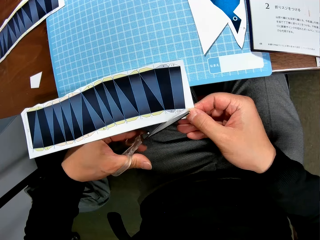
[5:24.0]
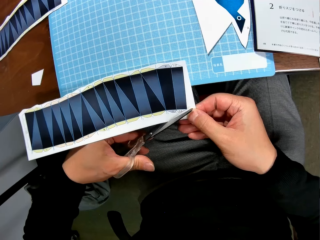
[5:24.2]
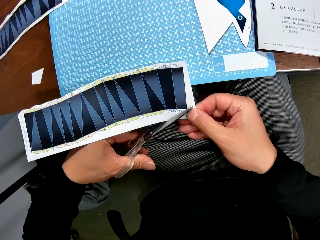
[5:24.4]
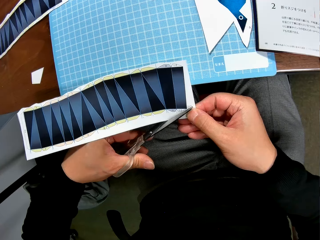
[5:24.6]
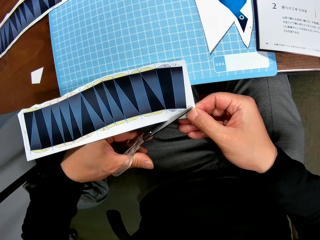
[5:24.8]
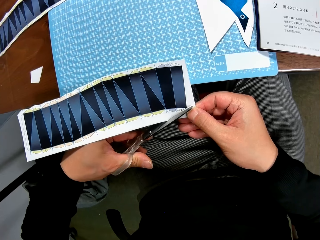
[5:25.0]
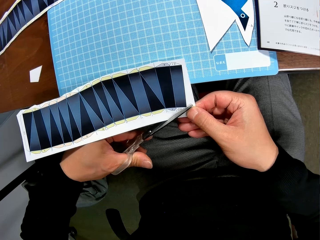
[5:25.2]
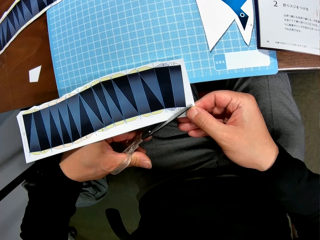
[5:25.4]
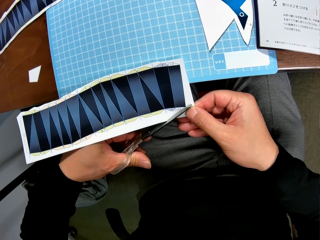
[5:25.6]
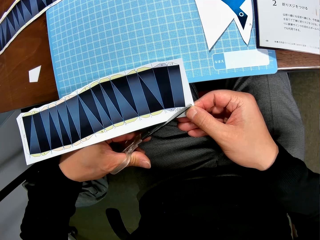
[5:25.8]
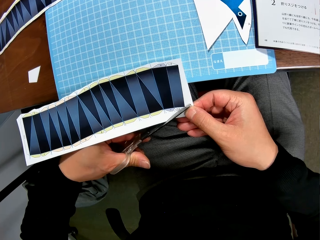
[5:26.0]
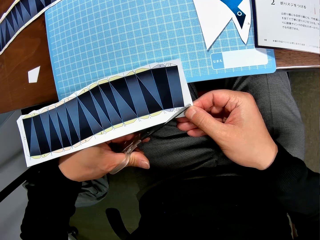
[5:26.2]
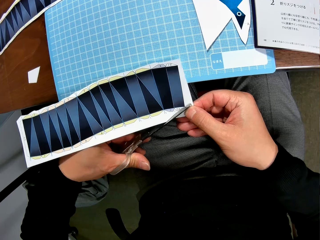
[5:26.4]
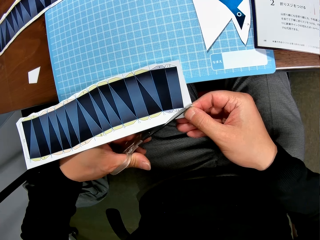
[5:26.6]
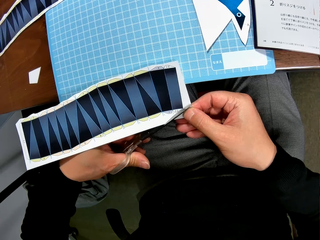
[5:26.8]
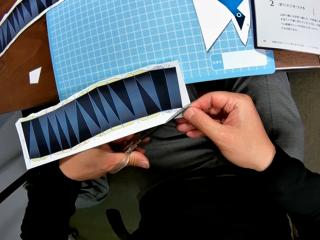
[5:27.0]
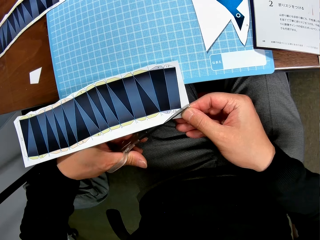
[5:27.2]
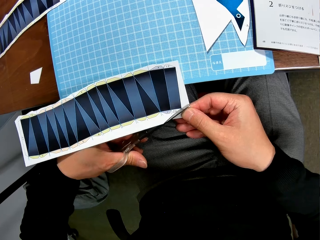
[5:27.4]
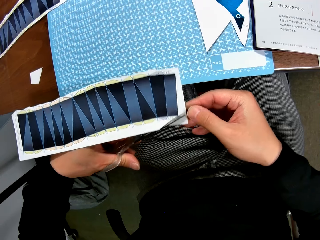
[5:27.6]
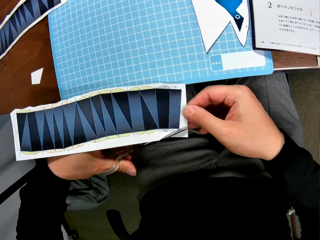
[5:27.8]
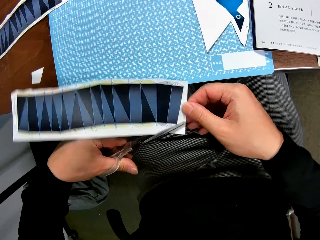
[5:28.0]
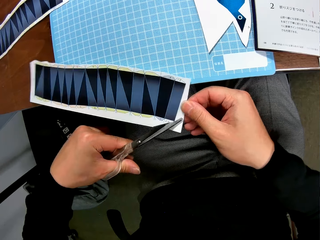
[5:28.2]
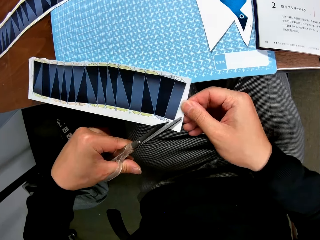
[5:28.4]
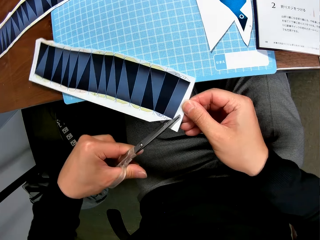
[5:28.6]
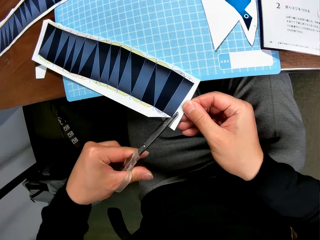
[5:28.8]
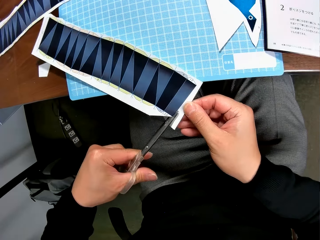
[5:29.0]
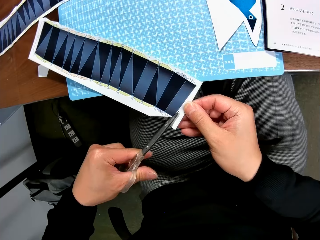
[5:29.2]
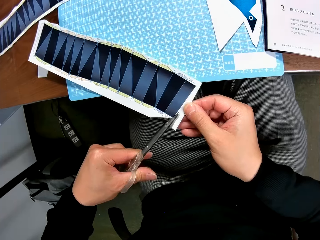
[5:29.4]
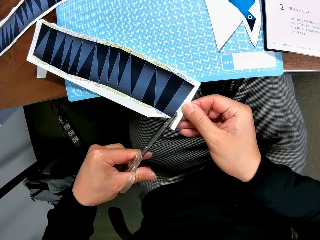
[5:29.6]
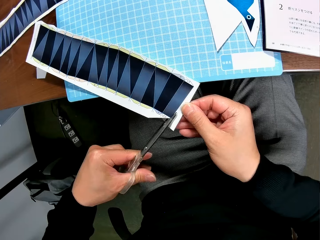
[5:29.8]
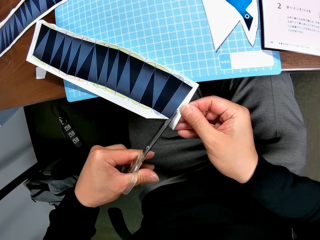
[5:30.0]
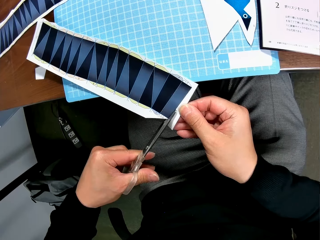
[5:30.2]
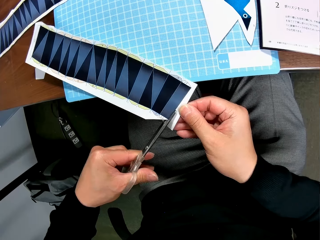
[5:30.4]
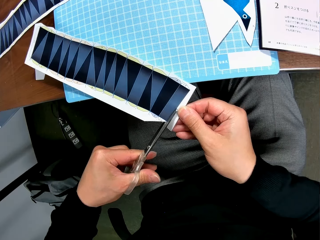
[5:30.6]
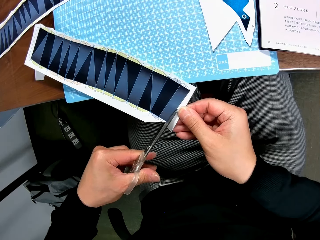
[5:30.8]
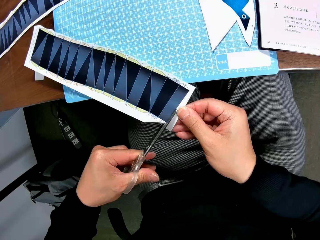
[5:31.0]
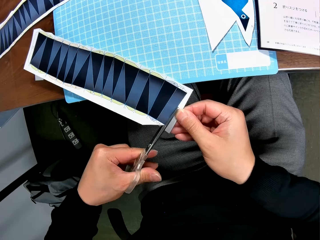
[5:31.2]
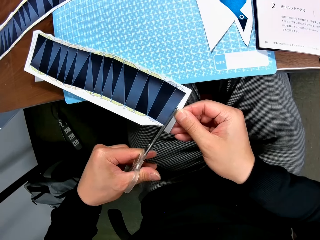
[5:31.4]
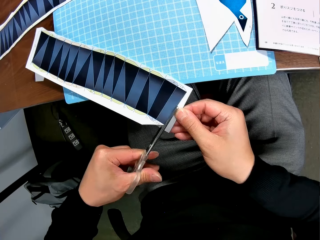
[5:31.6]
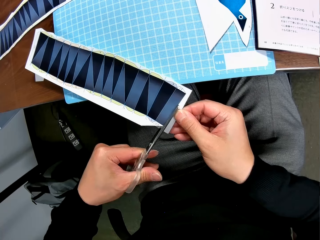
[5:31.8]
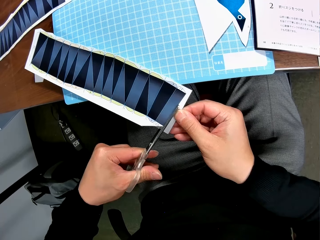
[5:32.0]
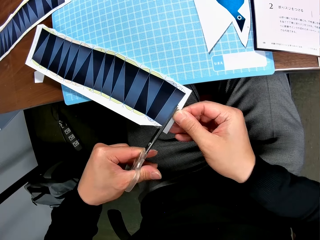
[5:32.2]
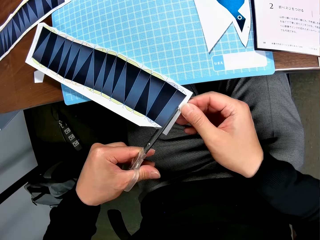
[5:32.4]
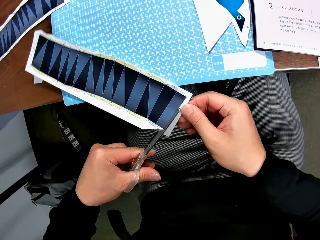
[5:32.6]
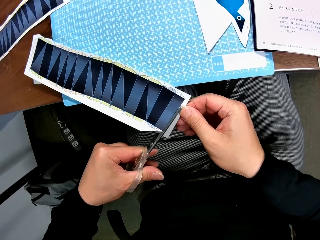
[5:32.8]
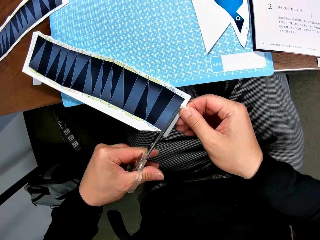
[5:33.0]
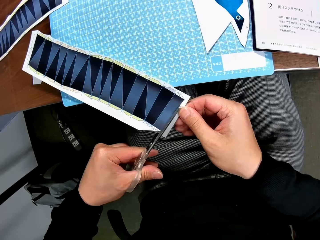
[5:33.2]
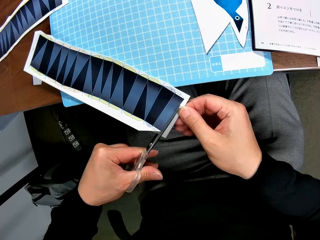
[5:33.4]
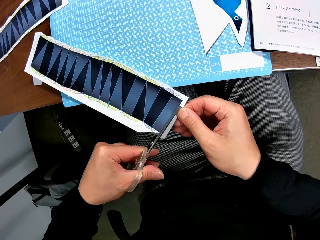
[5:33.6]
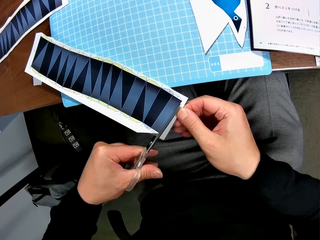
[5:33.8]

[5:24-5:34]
The camera wearer cuts the paper. They turn the paper. They cut the paper.

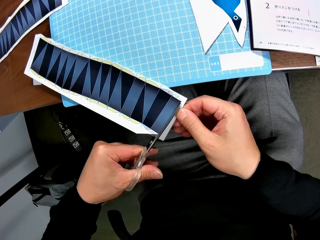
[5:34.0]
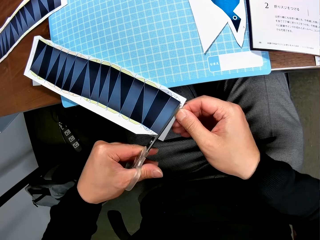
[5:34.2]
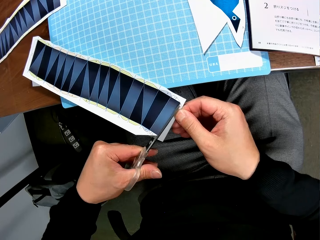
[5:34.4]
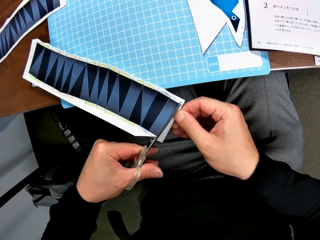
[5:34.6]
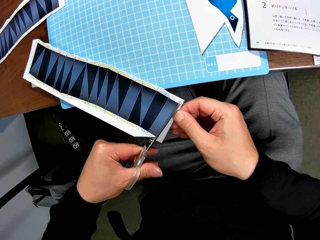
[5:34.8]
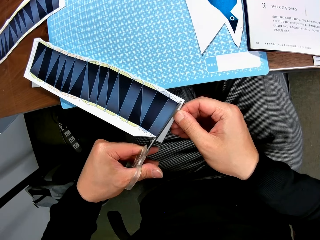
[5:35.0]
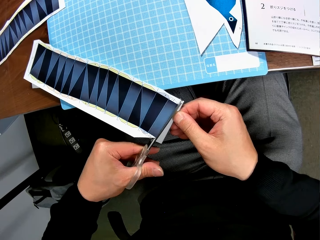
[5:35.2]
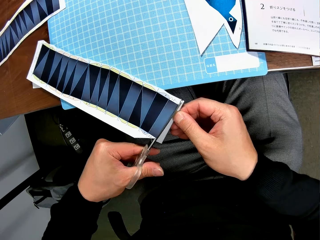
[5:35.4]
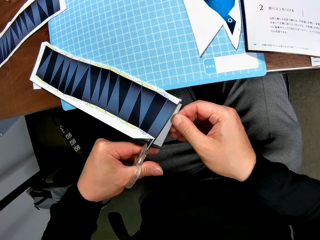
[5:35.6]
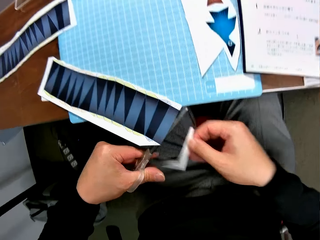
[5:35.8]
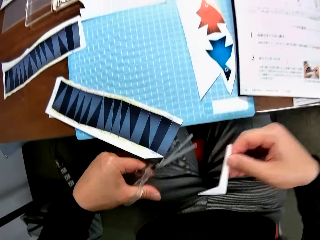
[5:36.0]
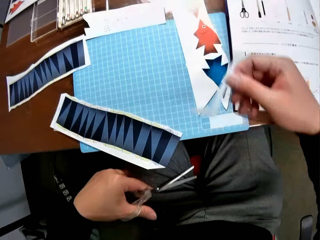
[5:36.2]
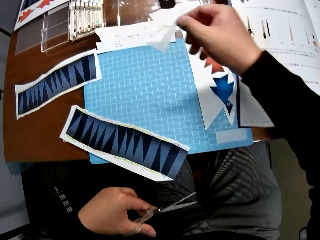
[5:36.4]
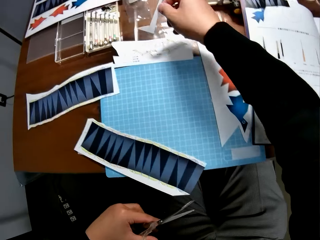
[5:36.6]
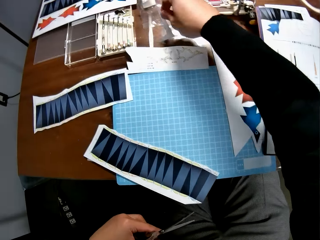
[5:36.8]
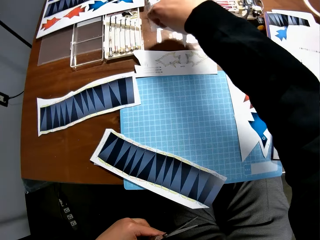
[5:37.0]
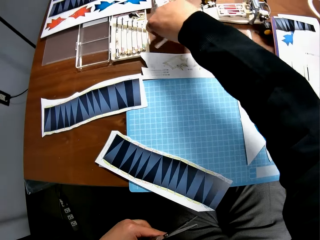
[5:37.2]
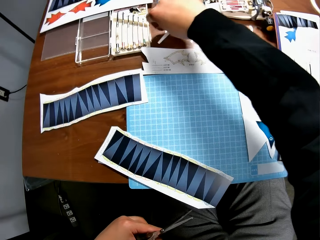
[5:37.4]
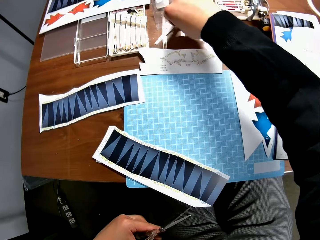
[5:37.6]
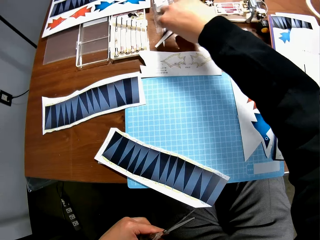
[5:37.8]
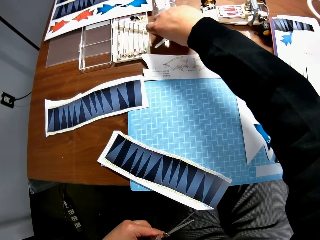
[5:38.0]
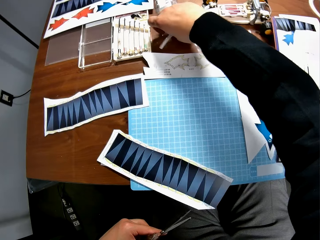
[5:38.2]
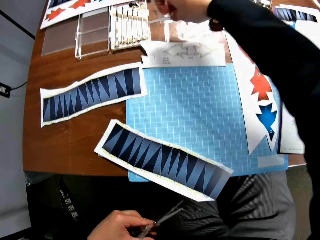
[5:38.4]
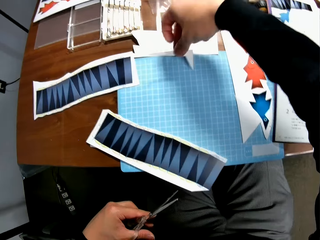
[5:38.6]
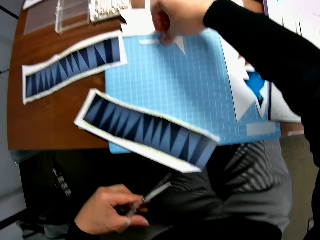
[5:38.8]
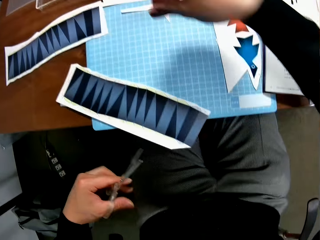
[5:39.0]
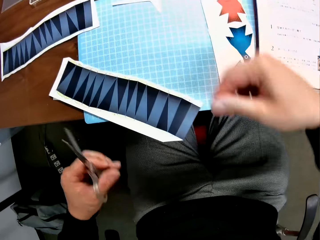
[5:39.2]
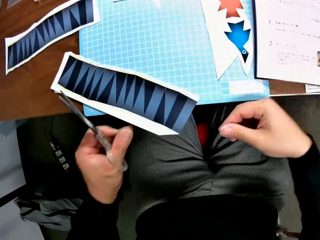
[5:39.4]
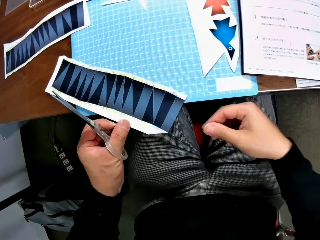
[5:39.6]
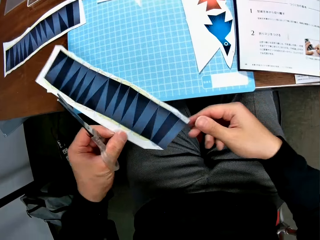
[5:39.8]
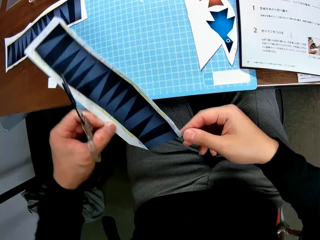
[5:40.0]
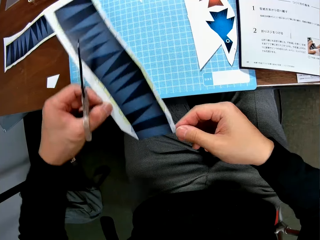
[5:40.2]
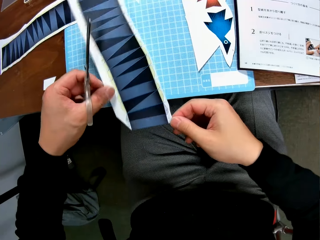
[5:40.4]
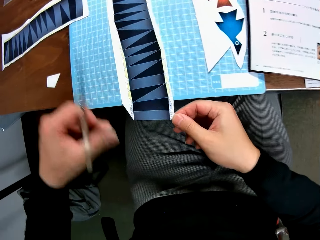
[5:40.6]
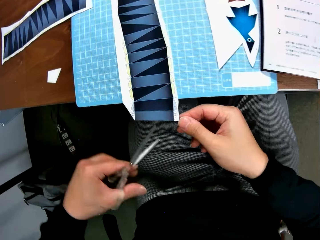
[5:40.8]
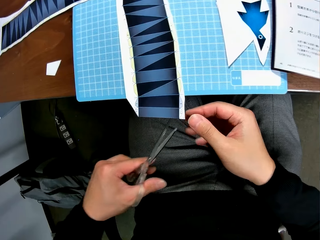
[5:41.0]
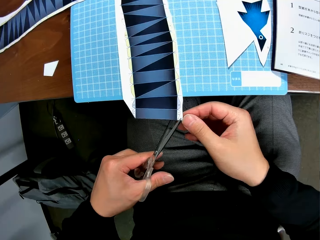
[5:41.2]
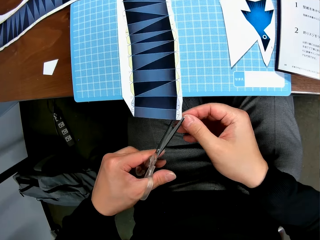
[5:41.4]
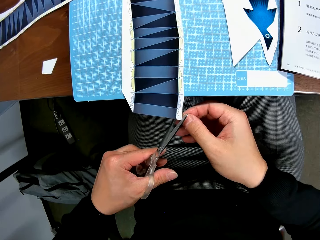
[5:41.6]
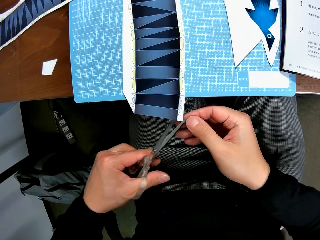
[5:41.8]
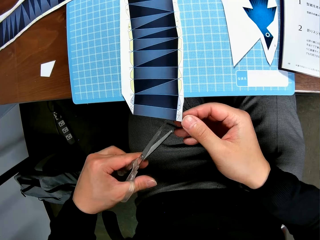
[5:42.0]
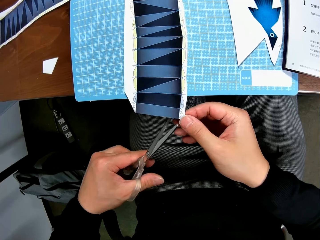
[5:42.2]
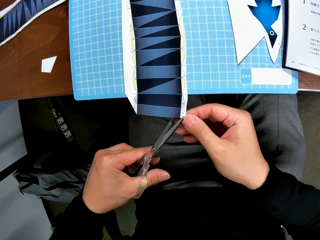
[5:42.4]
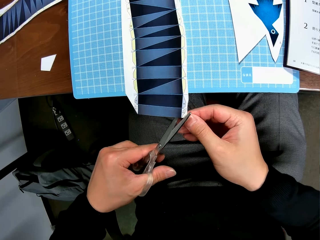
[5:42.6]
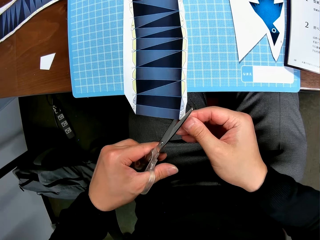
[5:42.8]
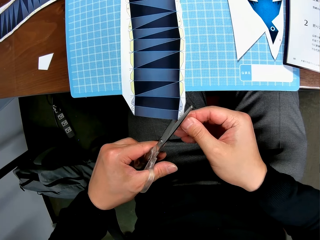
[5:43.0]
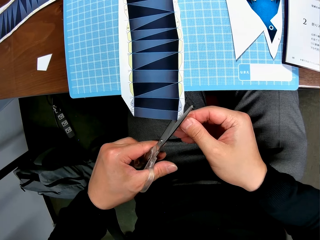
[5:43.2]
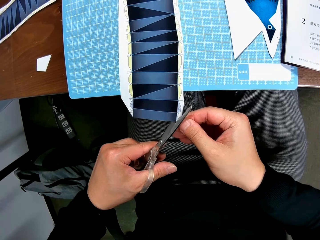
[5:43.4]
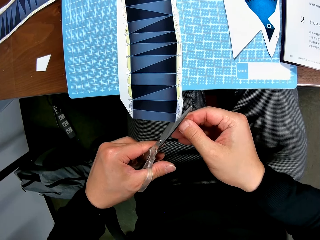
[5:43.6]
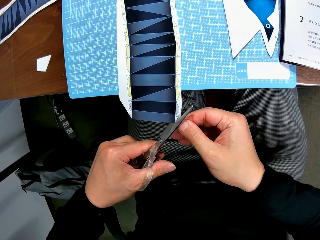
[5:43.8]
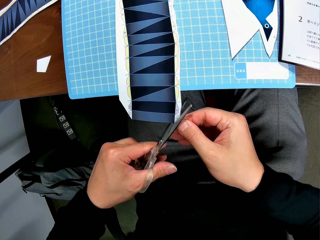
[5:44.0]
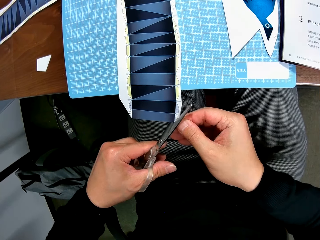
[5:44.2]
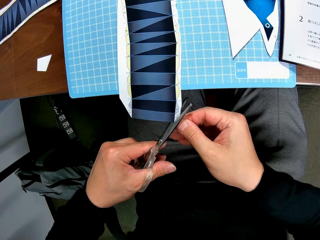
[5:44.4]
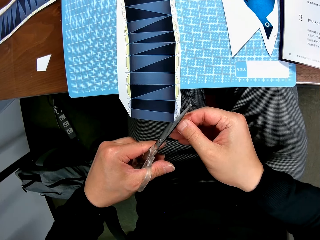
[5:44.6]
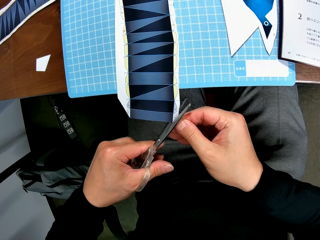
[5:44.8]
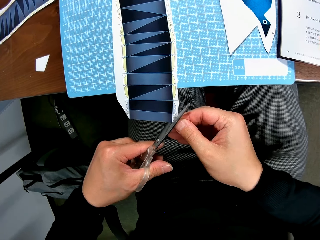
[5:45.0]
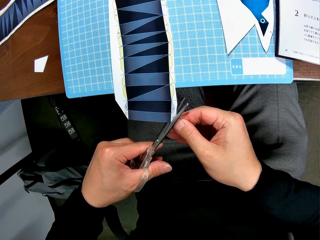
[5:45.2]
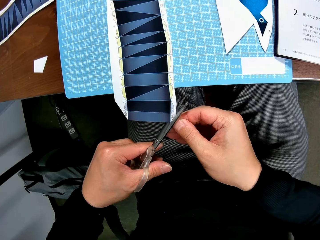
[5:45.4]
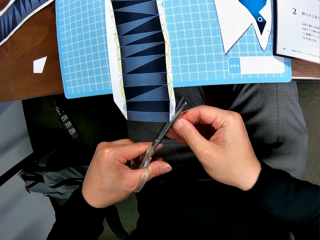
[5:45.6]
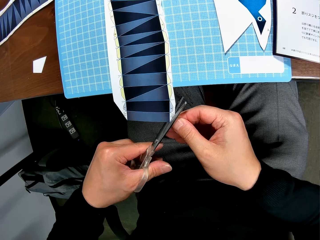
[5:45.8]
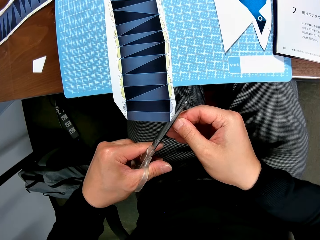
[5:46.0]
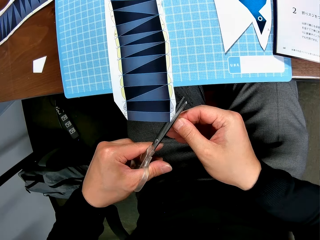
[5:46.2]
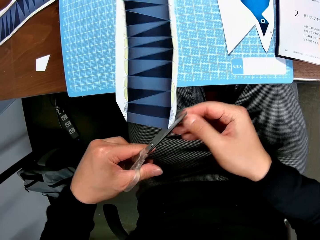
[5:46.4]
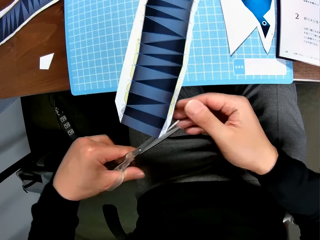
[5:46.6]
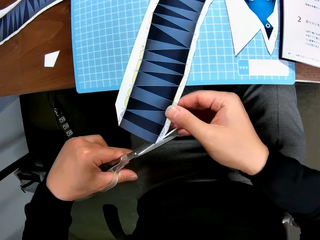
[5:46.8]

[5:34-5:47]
The camera wearer removes a cut piece from the second paper stock with his right hand. He drops the cut piece on the table. He moves the cut piece to the cutting mat. He picks up the second paper stock from the cutting mat with his left hand. He touches the second paper stock with his right hand. He drops the second paper stock on the cutting mat. He continues to craft the second paper stock with the scissors.
